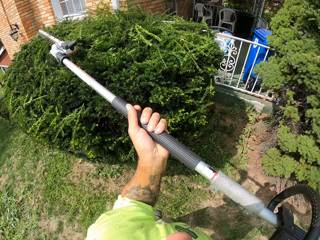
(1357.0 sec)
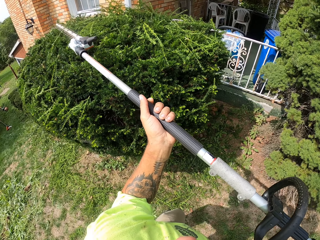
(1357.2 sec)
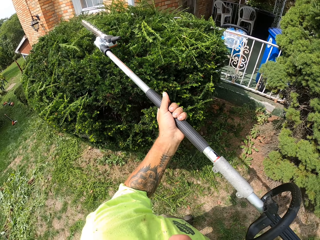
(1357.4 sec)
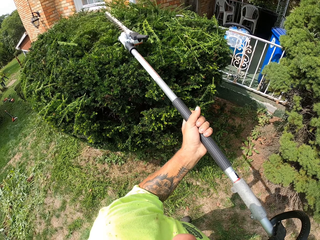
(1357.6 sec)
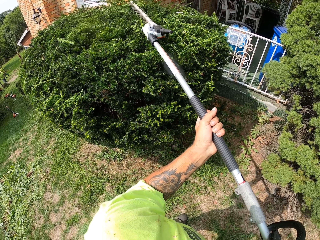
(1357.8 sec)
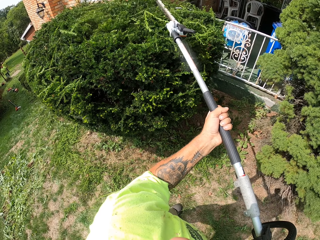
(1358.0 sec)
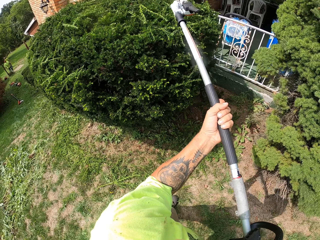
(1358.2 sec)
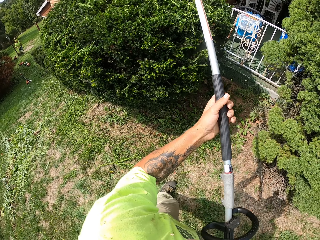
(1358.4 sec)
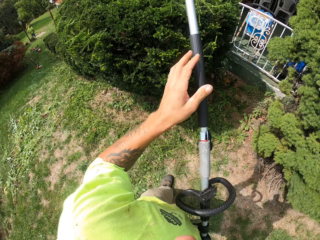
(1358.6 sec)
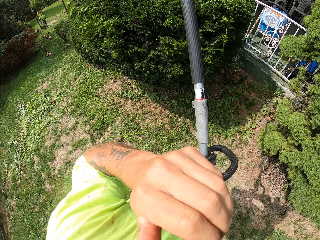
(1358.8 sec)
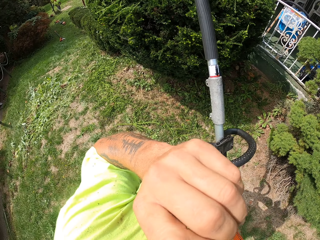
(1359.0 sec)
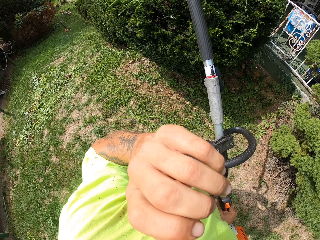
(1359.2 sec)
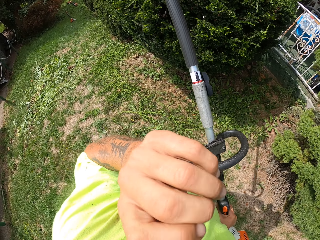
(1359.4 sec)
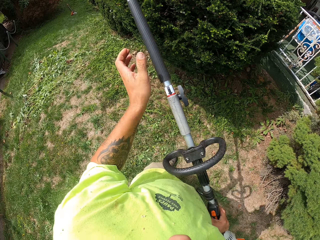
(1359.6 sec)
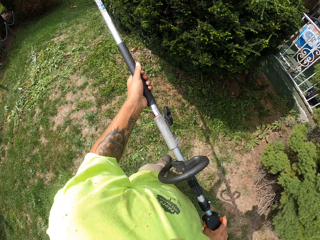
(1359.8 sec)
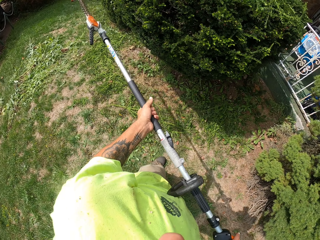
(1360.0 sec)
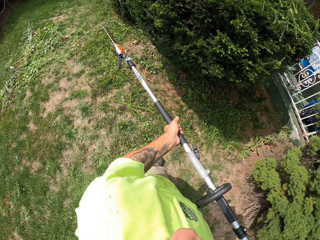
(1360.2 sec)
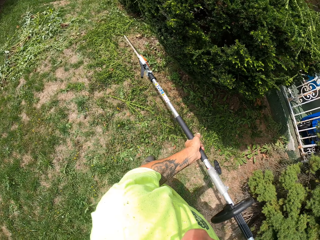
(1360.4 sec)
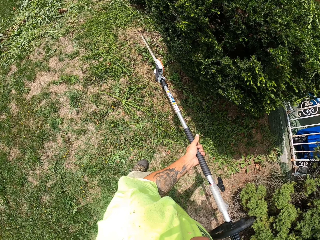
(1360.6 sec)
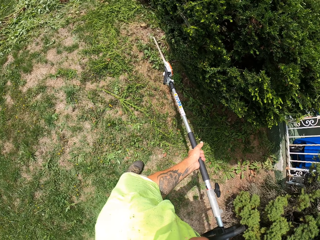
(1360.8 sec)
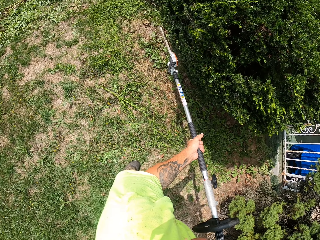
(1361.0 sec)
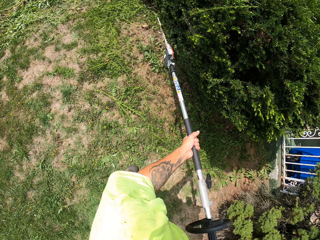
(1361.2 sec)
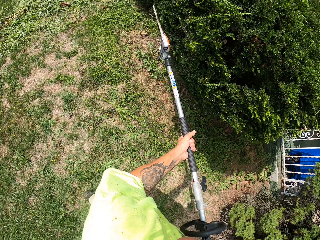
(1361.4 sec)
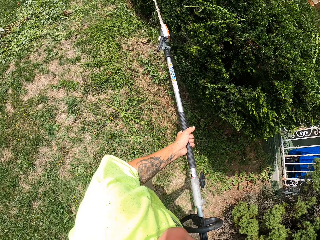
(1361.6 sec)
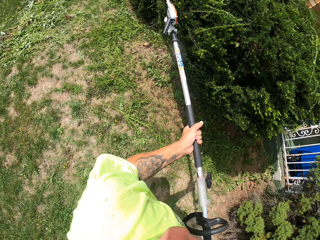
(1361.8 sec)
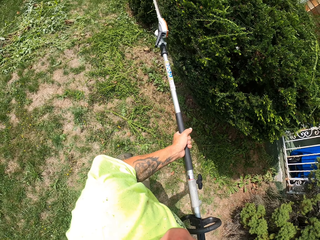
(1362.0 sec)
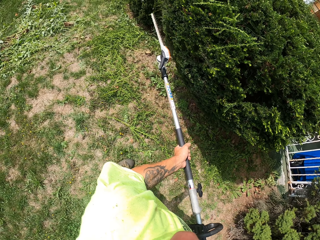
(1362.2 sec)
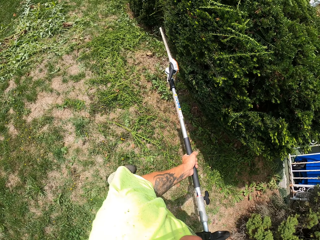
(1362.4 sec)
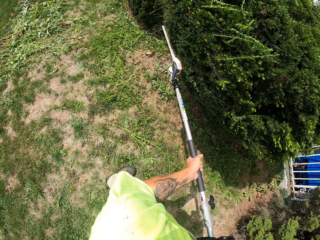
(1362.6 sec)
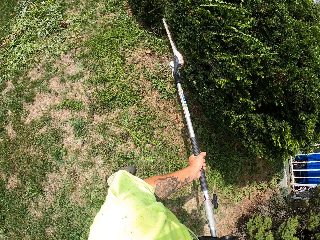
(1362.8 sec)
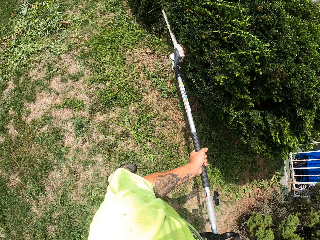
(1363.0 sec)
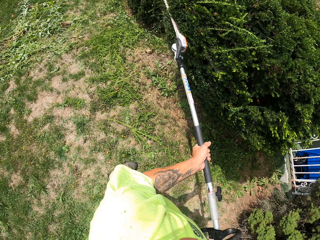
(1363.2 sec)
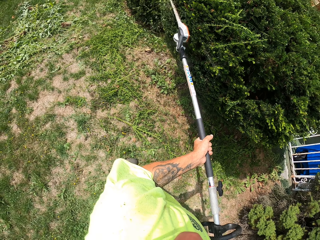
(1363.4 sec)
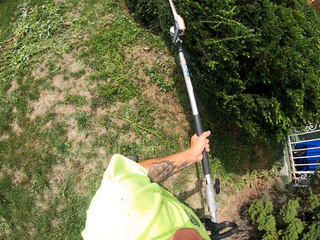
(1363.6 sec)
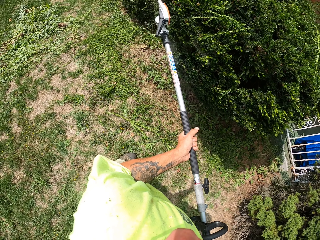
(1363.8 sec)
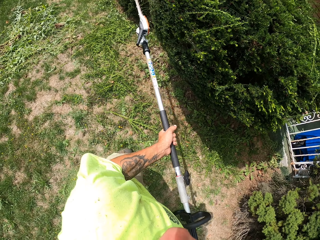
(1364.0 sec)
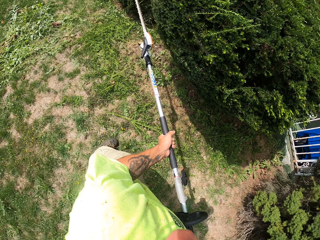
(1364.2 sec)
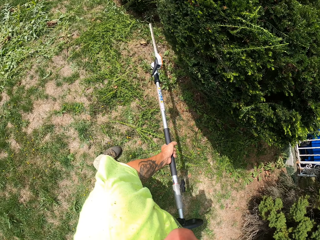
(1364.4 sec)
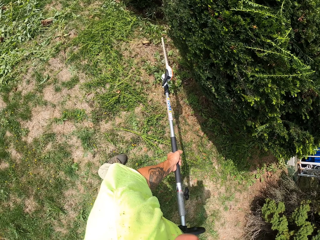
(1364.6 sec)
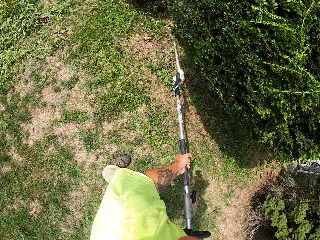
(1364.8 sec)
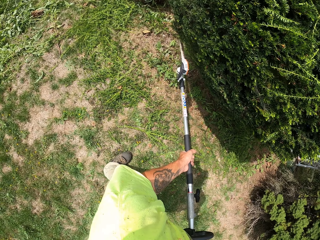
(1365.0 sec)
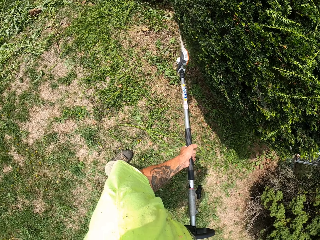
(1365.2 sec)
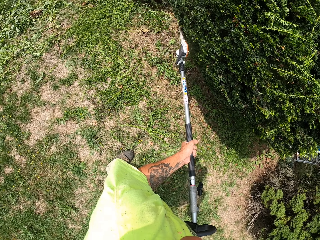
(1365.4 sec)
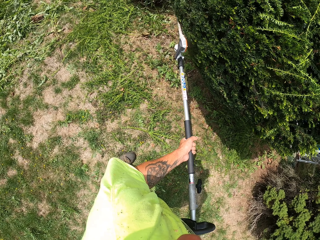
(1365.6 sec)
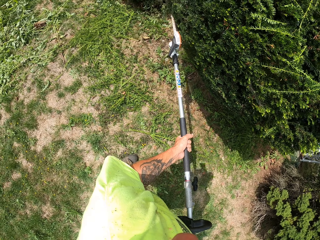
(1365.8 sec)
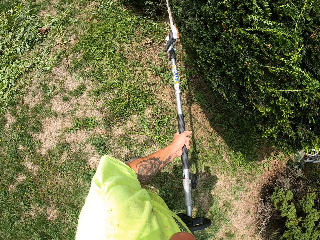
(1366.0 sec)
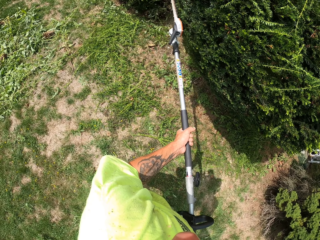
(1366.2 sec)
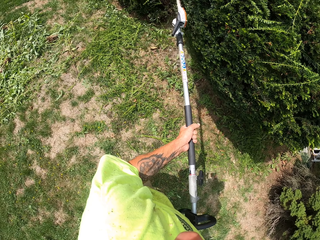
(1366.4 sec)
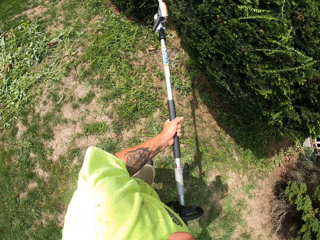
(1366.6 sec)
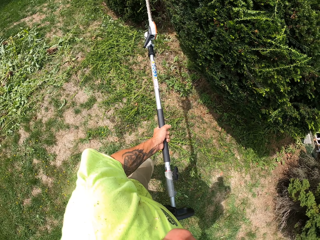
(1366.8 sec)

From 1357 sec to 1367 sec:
The camera wearer touches his face with his left hand with the electric edge trimmer in his right hand. He scratches his nose. He trims the flower or shrub in the garden with the electric edge trimmer in his hands.
